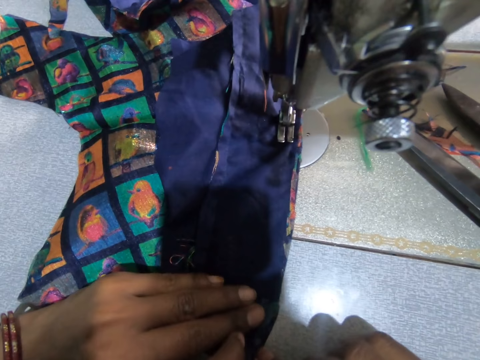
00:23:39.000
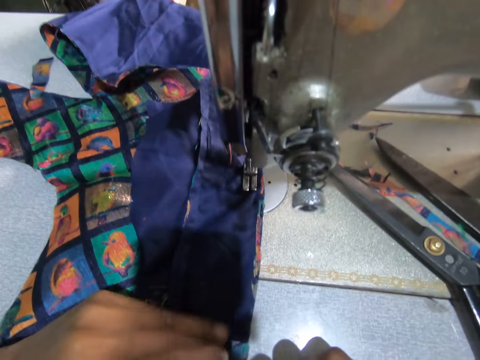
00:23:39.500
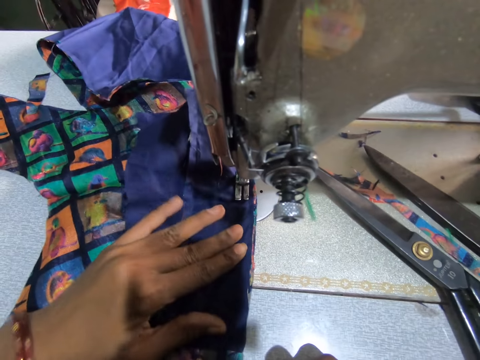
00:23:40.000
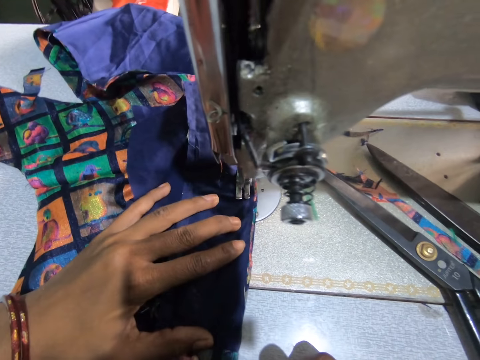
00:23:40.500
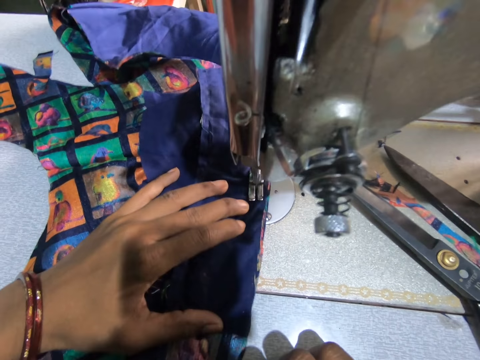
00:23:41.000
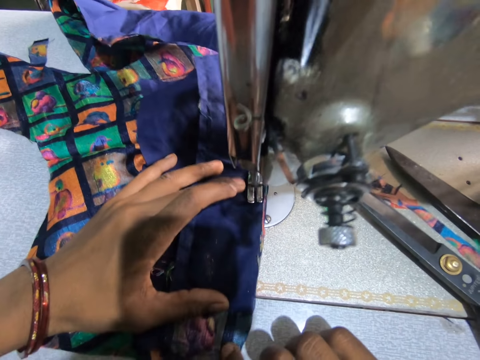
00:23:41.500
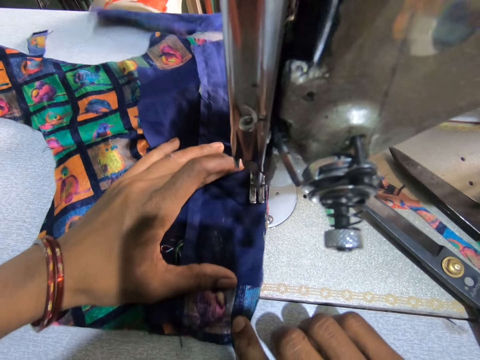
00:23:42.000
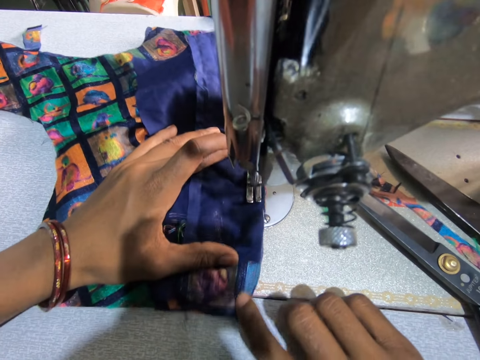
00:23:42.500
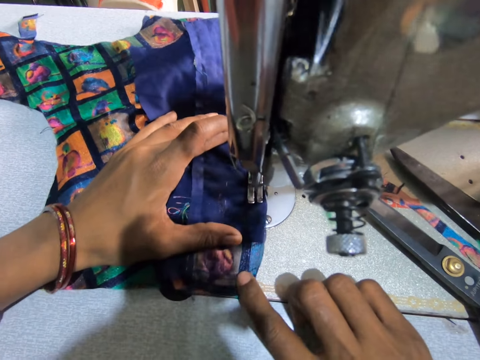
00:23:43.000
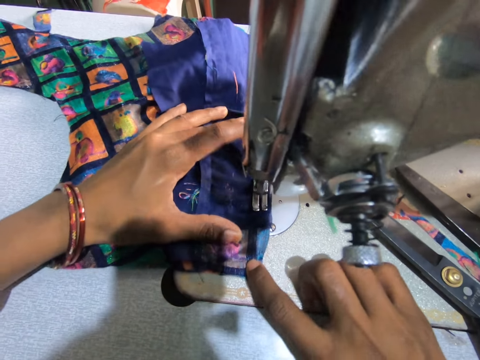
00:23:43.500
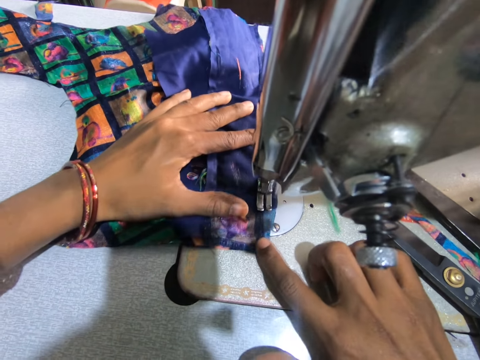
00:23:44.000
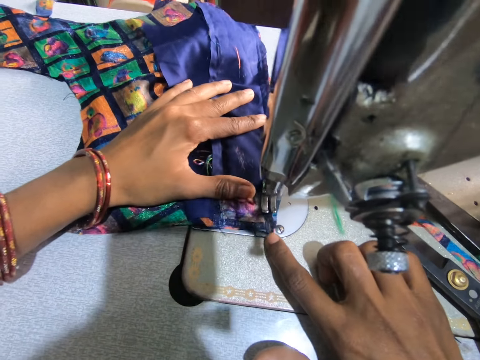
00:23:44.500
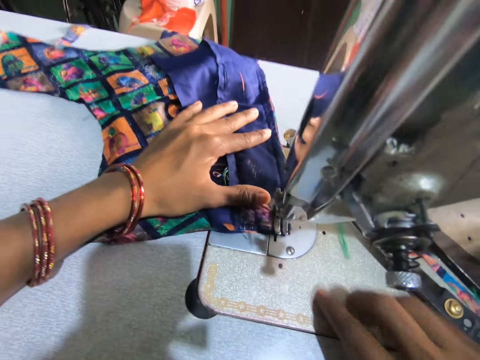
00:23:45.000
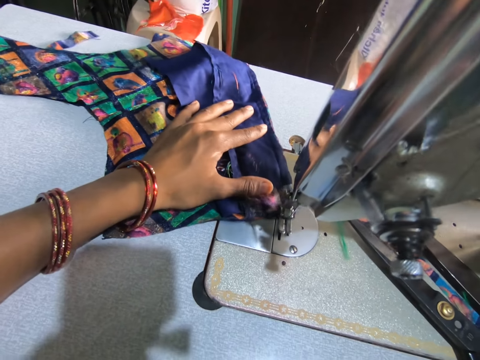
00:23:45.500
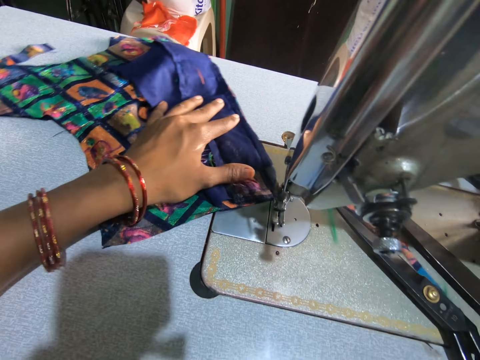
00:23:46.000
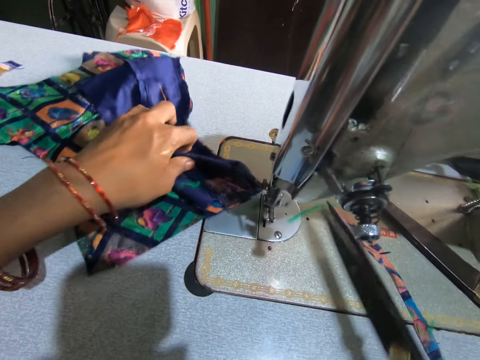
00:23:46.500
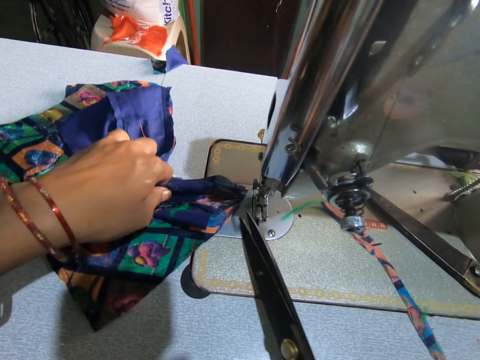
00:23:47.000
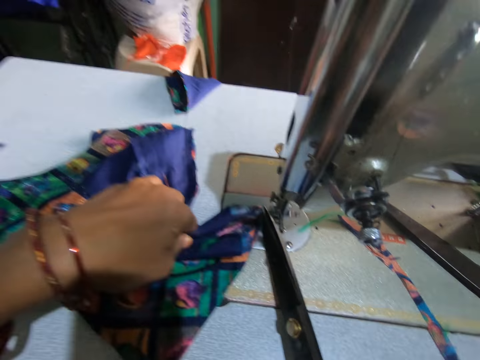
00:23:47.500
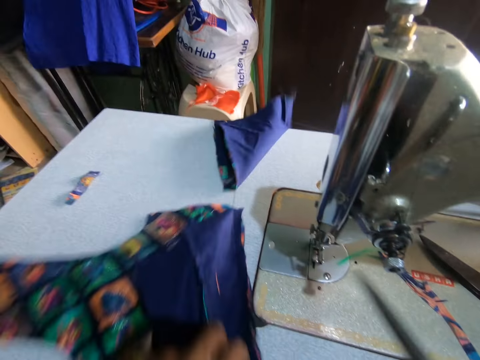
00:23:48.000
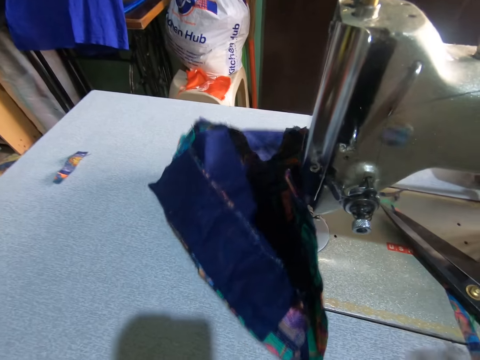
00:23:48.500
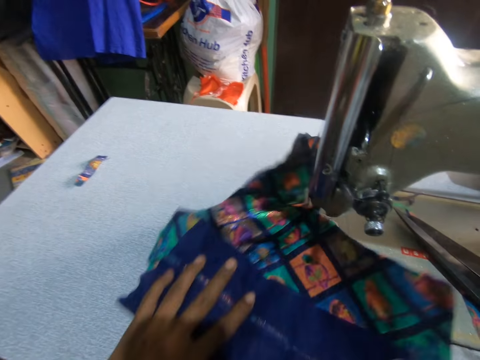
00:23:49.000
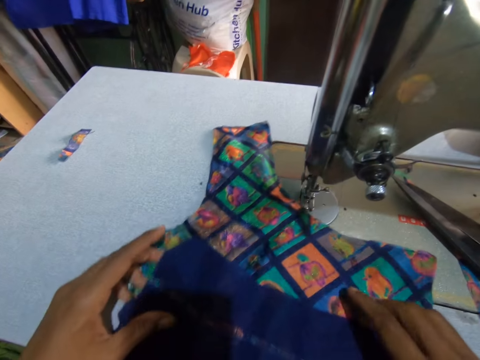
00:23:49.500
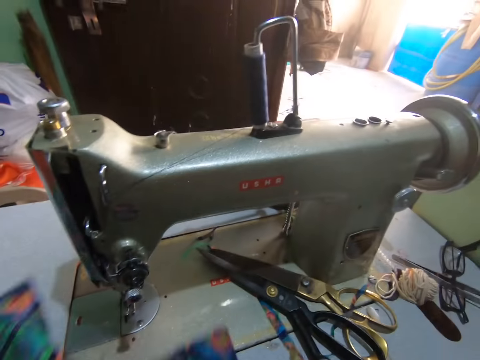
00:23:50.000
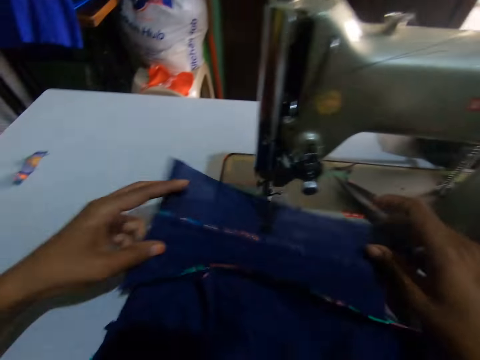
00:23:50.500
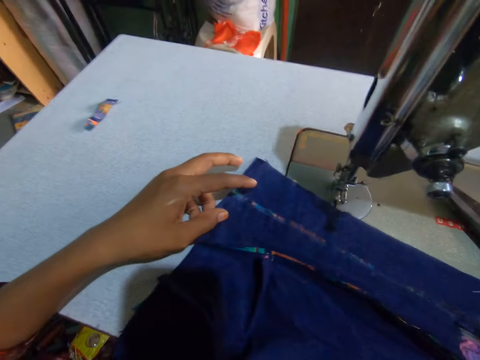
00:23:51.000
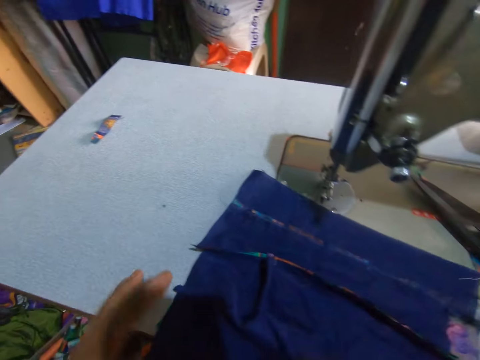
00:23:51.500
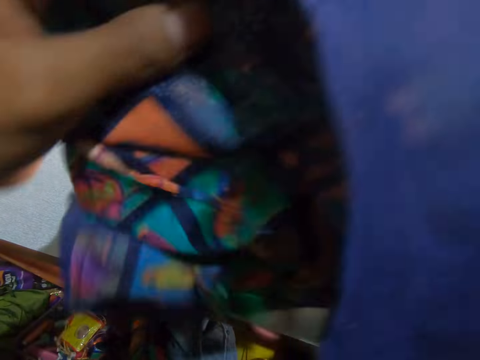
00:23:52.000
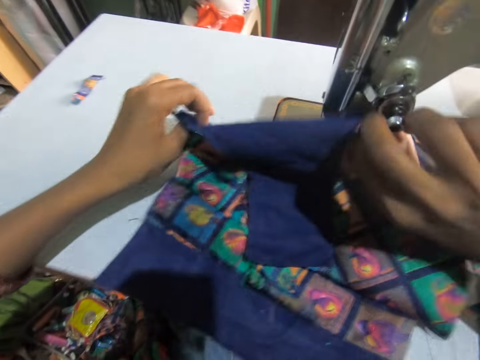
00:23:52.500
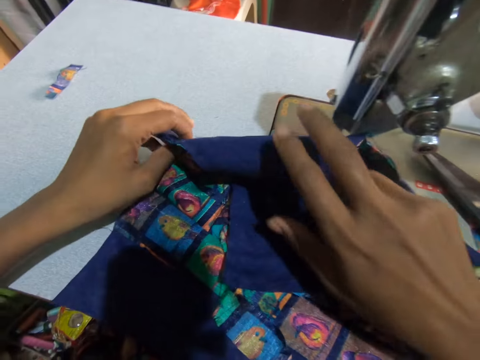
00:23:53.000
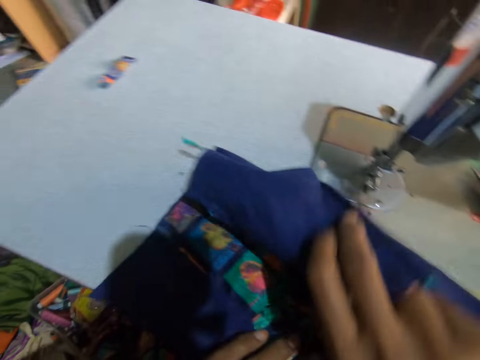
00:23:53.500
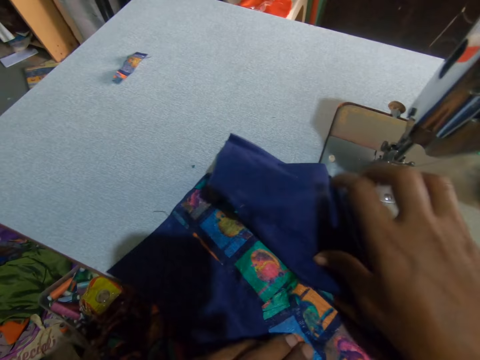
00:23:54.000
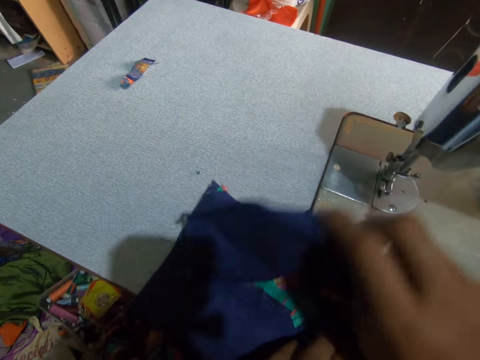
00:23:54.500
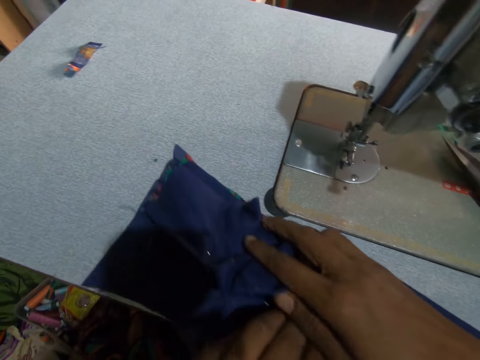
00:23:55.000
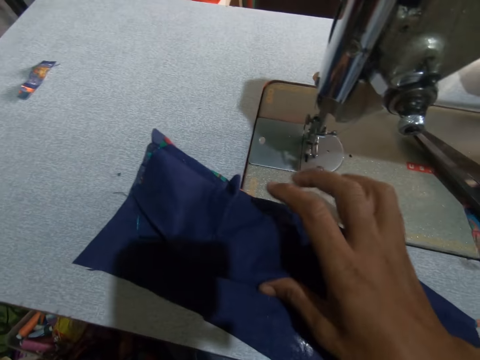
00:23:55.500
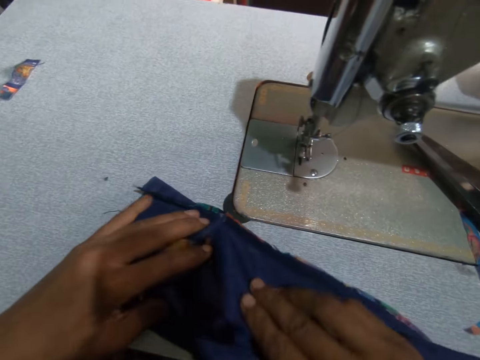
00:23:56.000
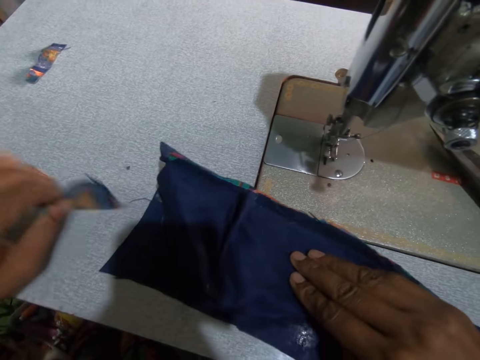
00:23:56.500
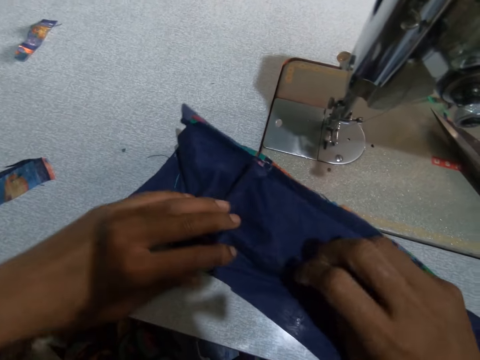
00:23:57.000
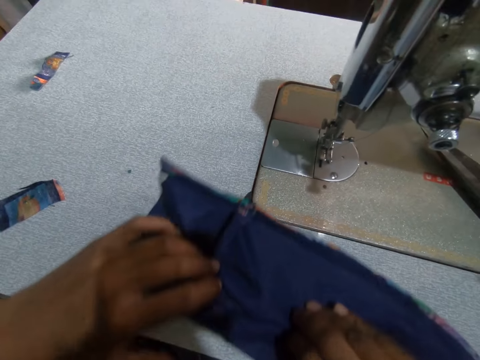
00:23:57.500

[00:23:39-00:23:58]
The camera wearer picks up the scissors. They cut the thread with the scissors. They move the fabric on the table. They turn the fabric on the table. They fold the fabric.

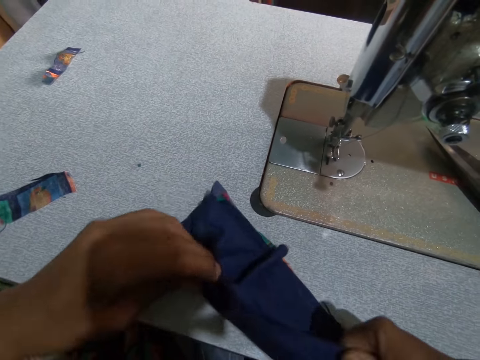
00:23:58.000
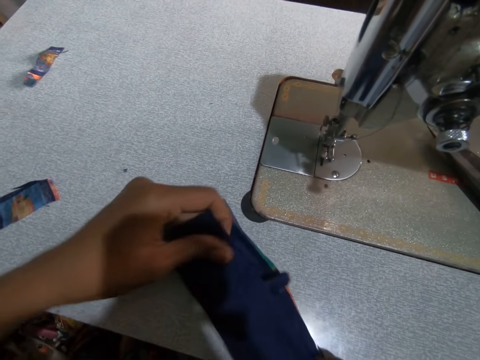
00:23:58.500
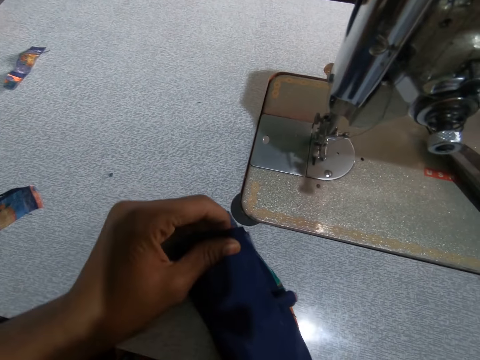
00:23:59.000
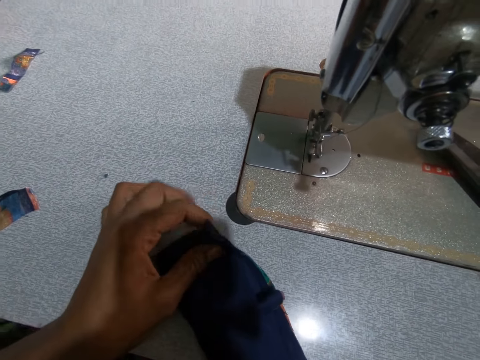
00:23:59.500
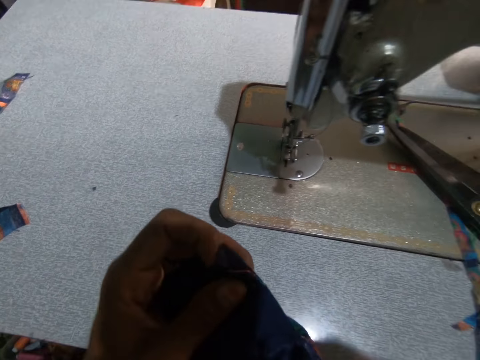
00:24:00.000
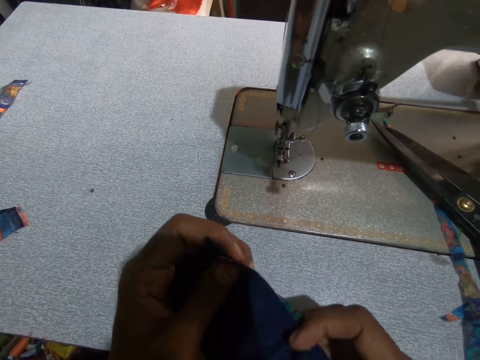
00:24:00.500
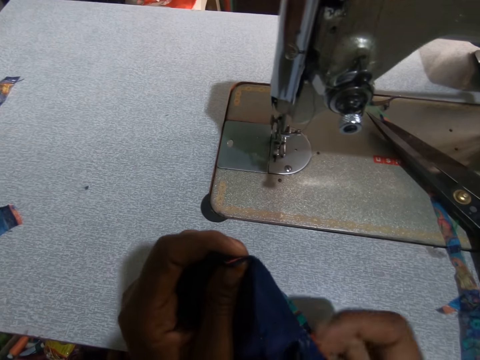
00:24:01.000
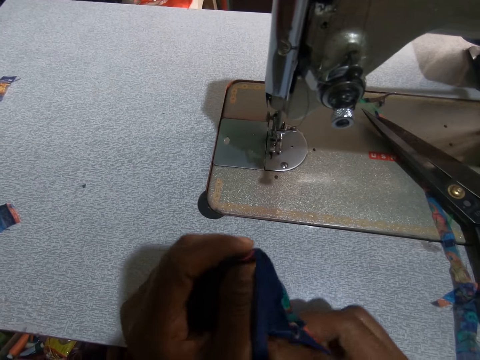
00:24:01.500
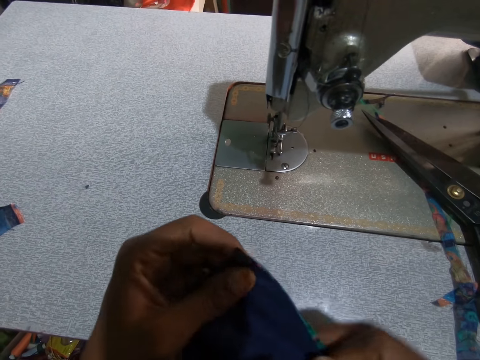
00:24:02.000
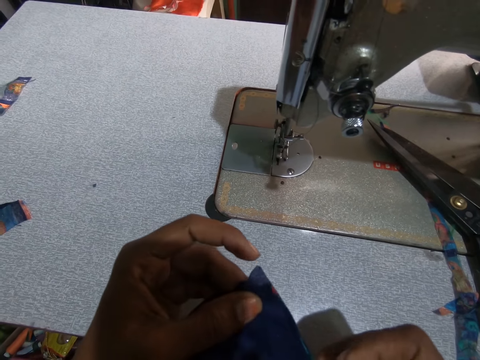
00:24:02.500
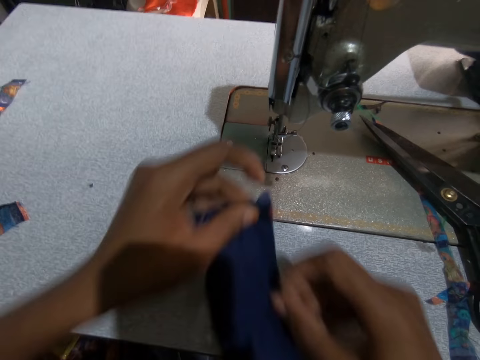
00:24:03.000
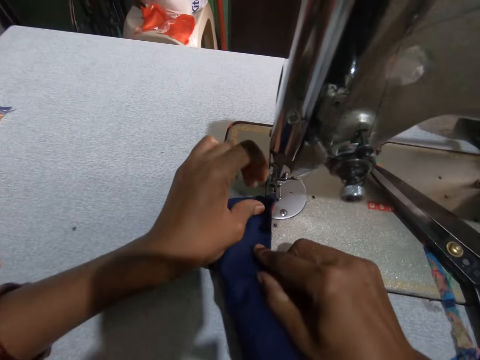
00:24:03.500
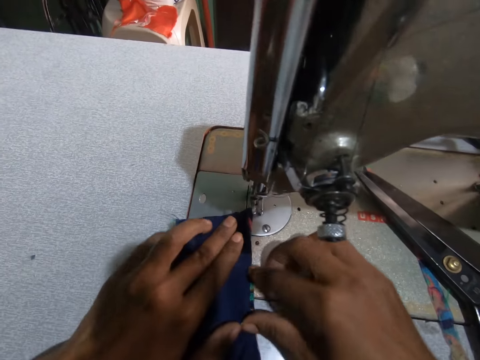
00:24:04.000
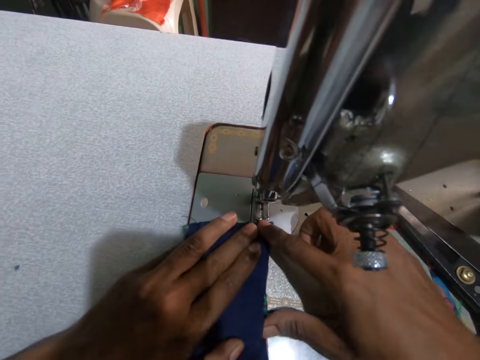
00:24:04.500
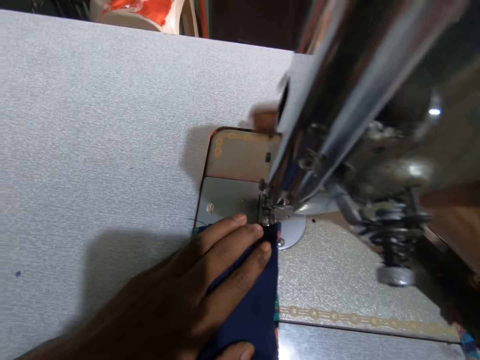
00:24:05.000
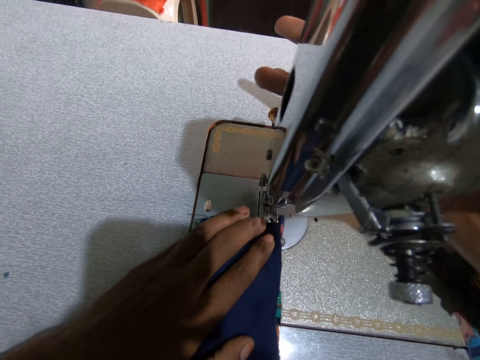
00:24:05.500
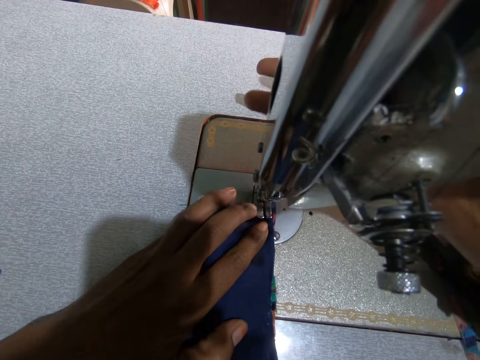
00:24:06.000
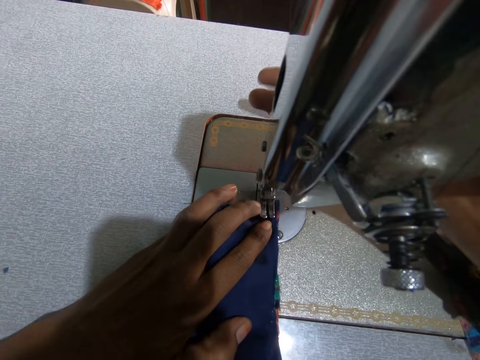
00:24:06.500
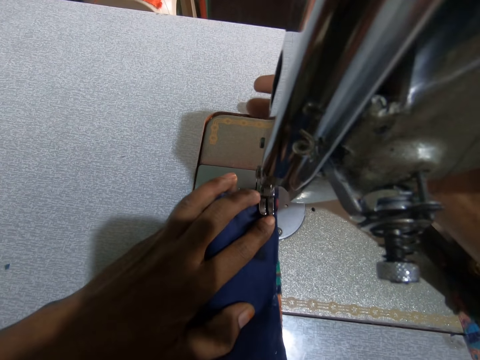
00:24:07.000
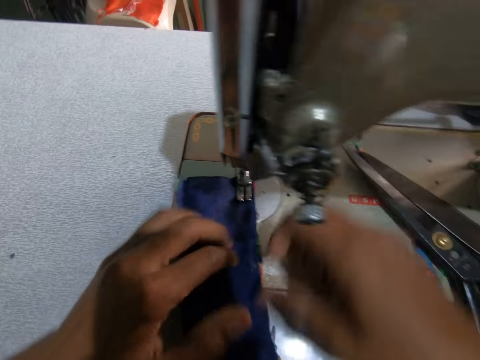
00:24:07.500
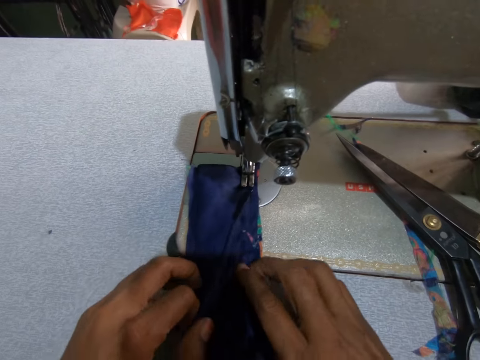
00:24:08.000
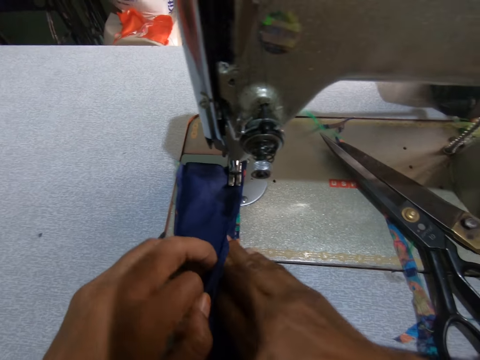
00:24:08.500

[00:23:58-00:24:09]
The camera wearer moves the fabric to the needle. They position the needle on the fabric. They sew the cloth with the machine.
